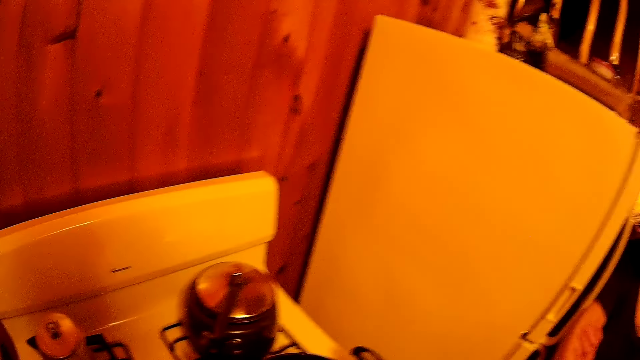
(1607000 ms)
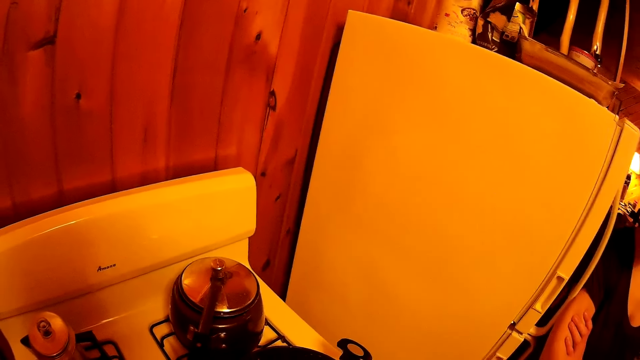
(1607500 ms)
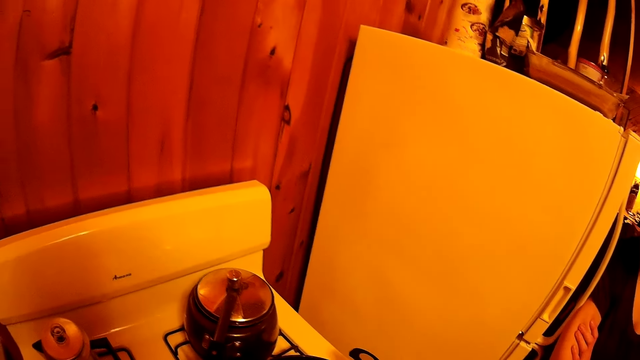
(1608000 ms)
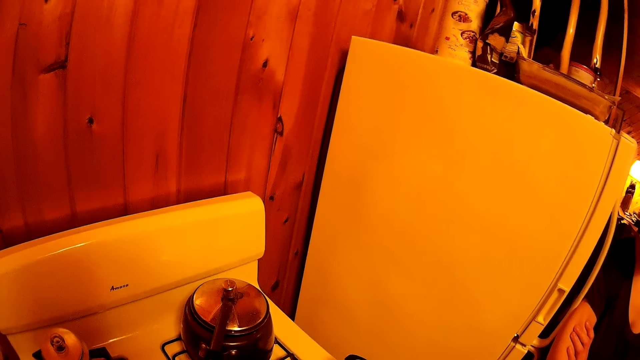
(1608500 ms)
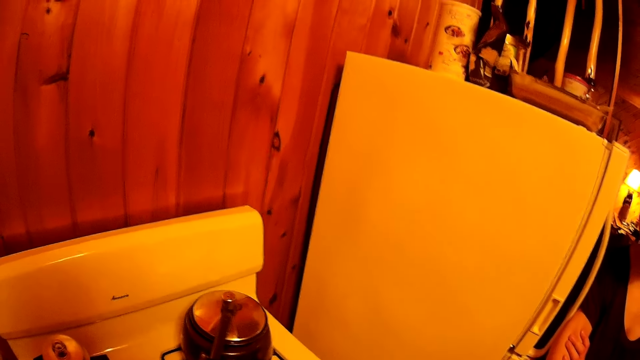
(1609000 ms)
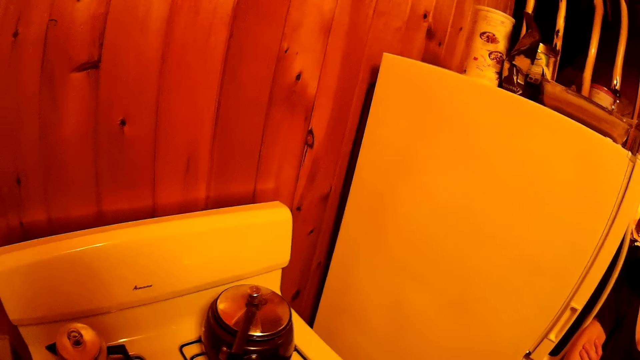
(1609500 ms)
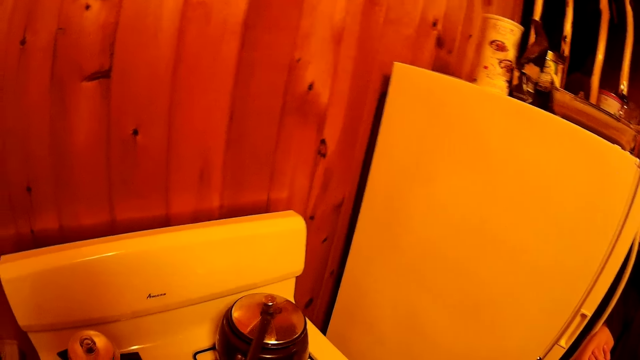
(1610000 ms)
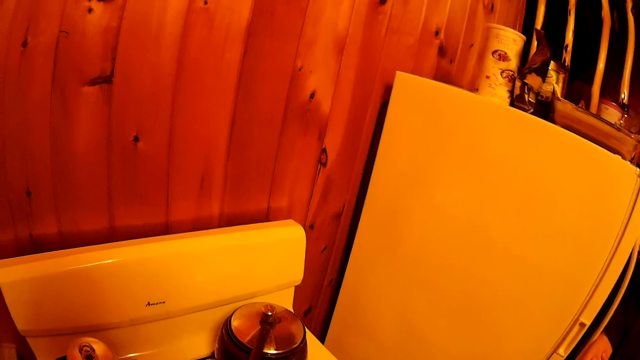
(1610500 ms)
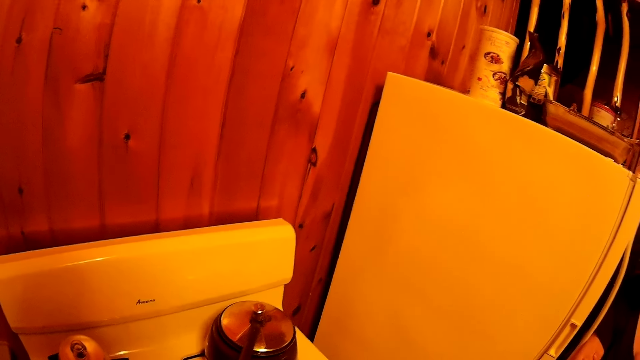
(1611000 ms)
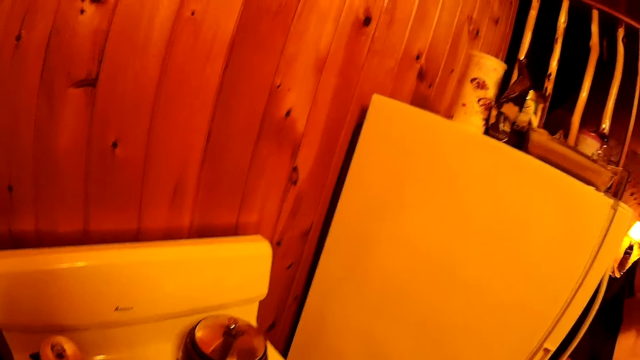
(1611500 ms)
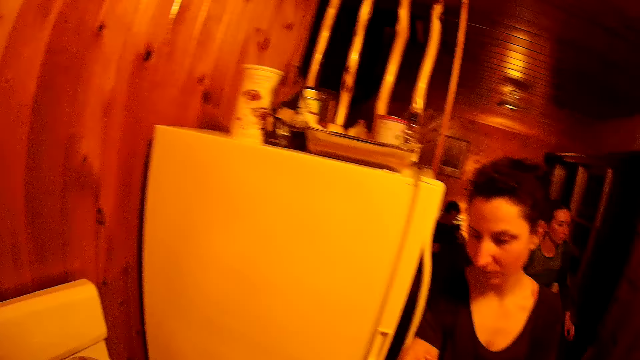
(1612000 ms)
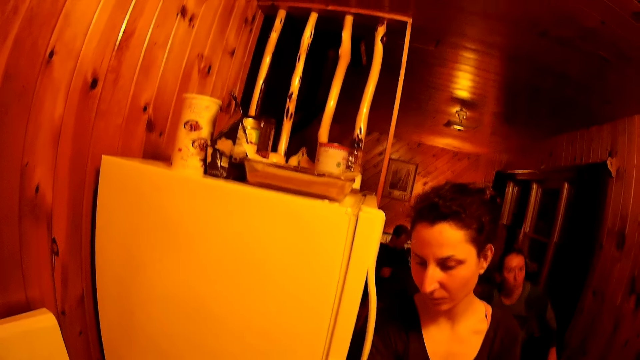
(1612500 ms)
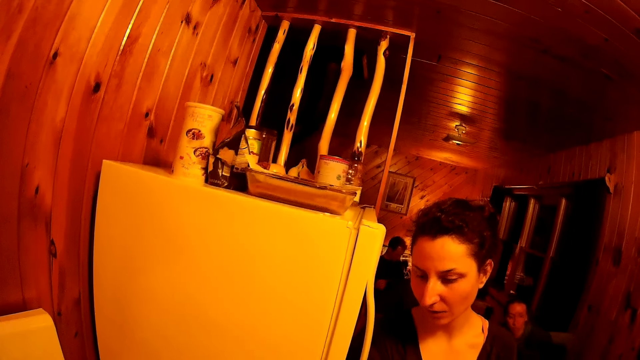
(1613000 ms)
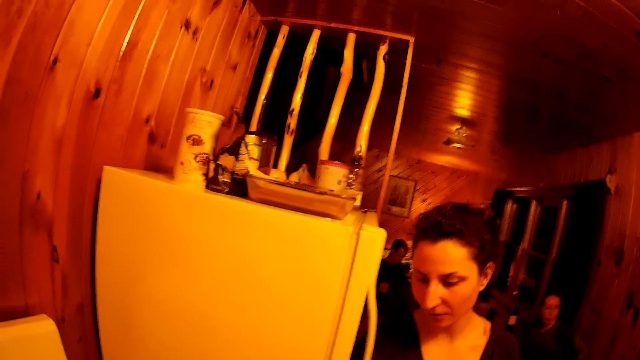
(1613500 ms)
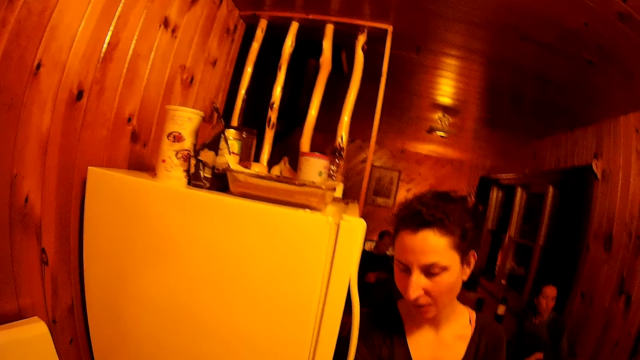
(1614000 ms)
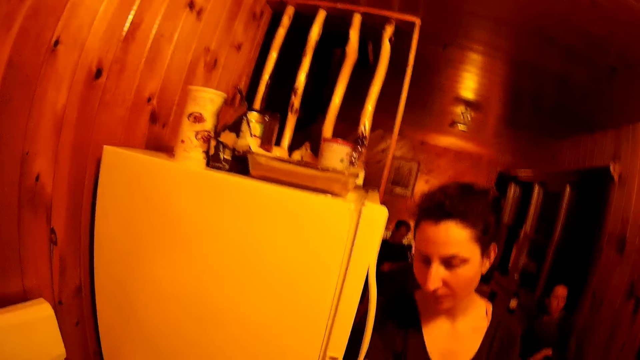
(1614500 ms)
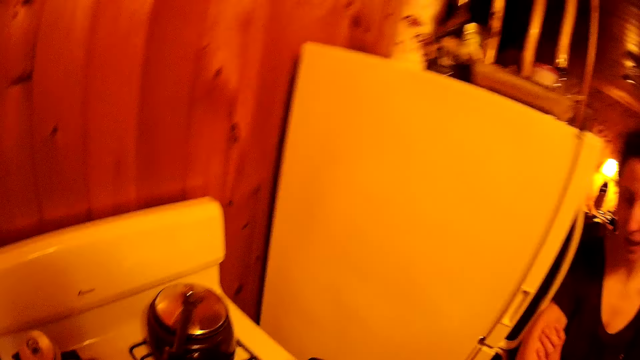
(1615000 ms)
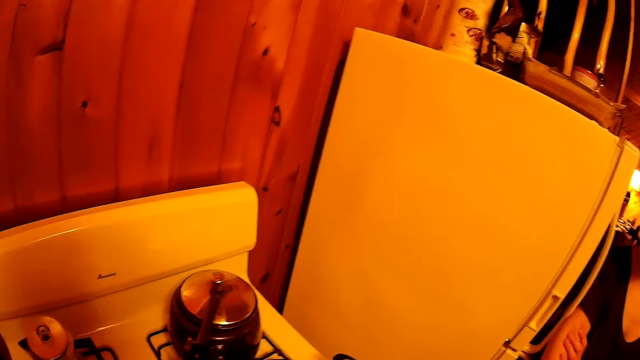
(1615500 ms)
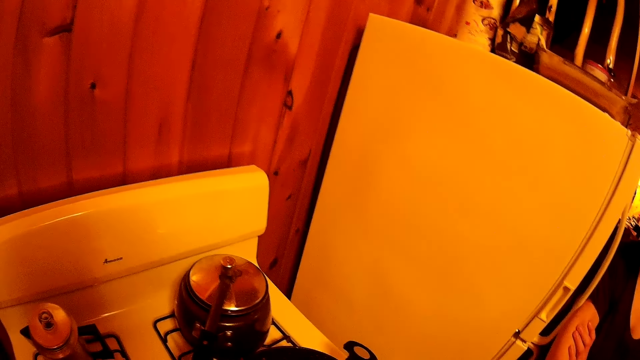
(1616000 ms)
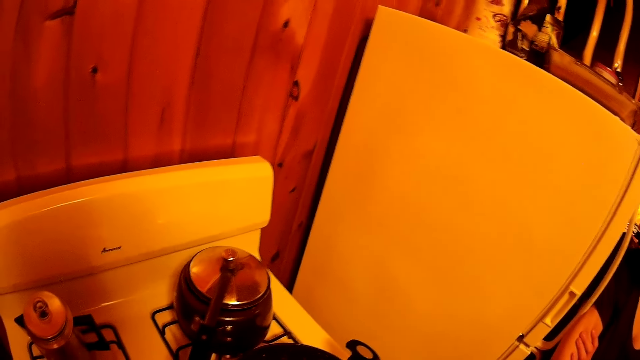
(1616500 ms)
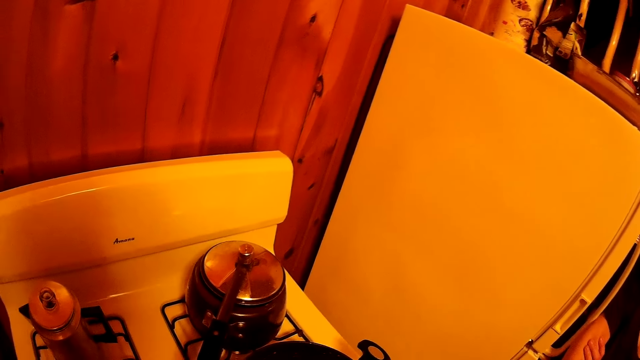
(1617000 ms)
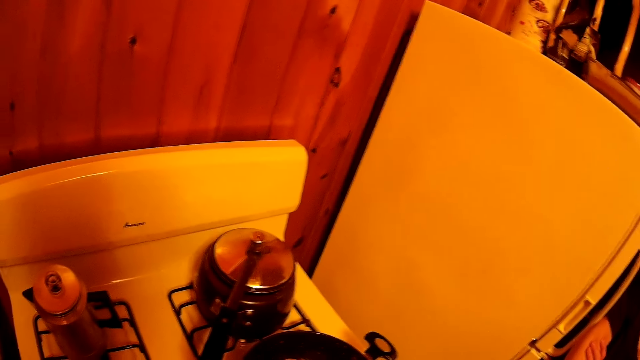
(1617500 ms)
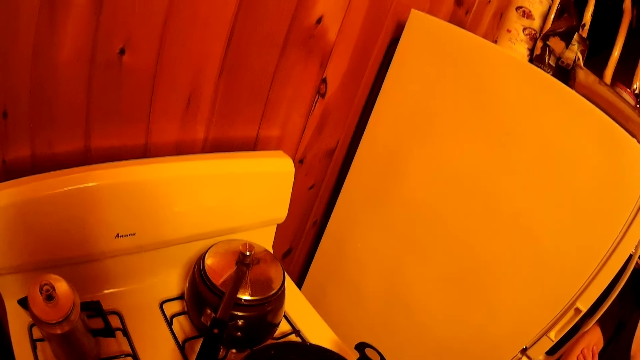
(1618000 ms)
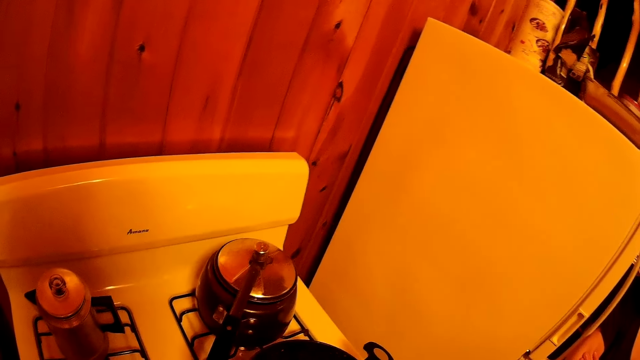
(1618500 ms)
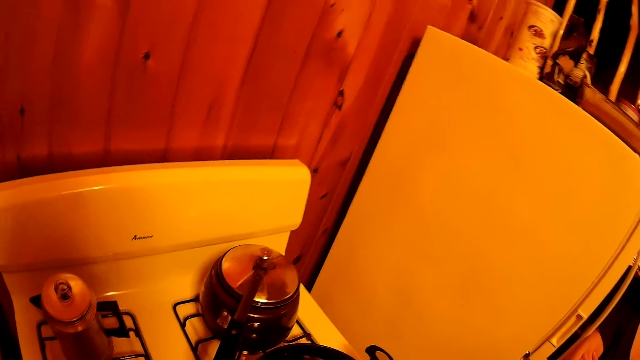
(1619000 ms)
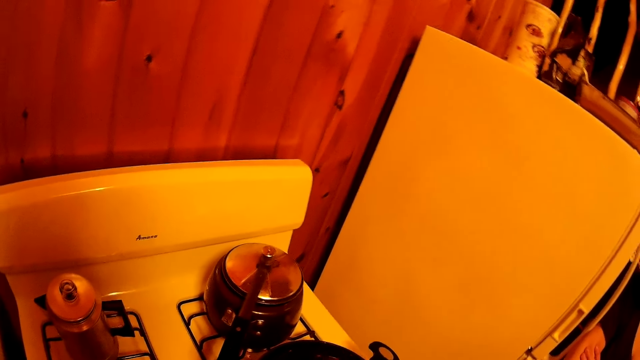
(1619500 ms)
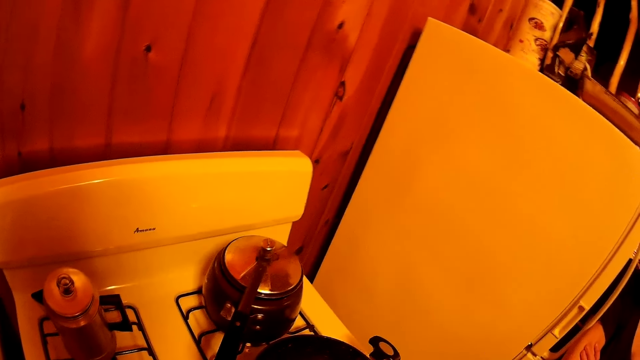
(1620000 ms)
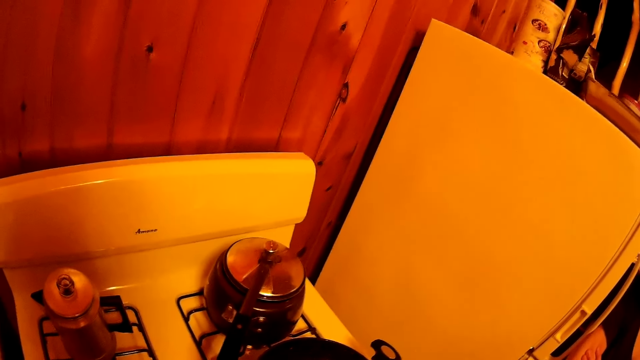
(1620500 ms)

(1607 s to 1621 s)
The camera wearer looks at a woman. They turn around the room. They stir the stew.

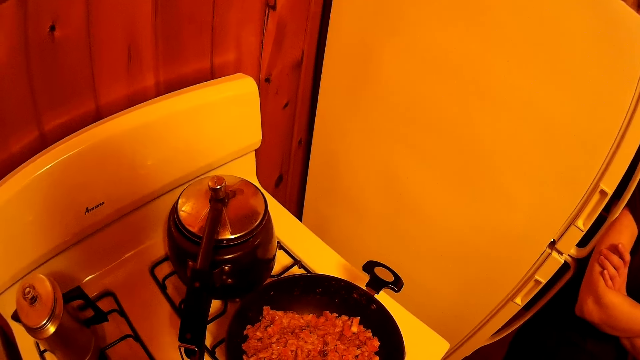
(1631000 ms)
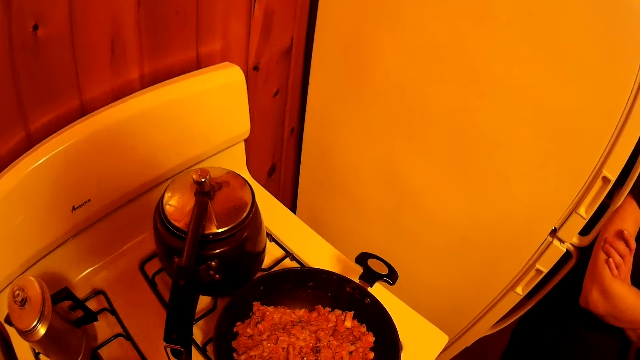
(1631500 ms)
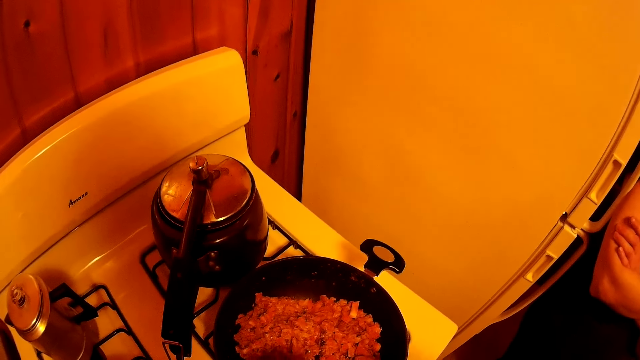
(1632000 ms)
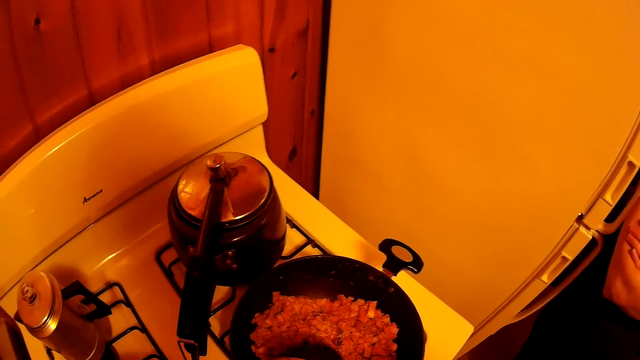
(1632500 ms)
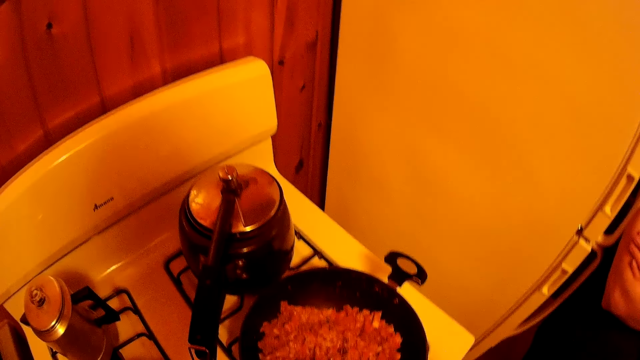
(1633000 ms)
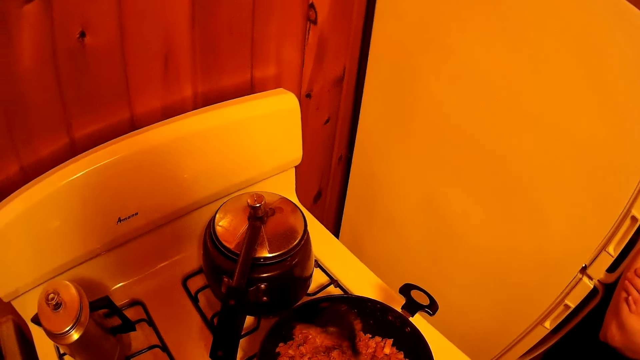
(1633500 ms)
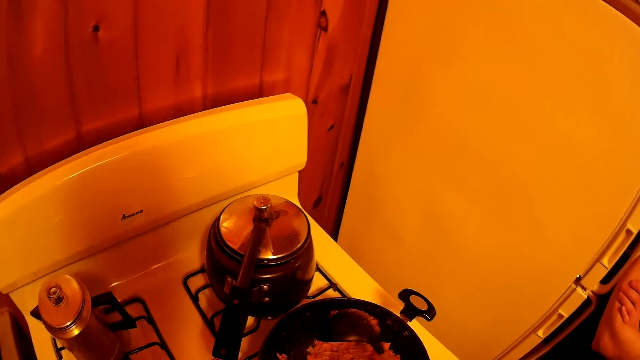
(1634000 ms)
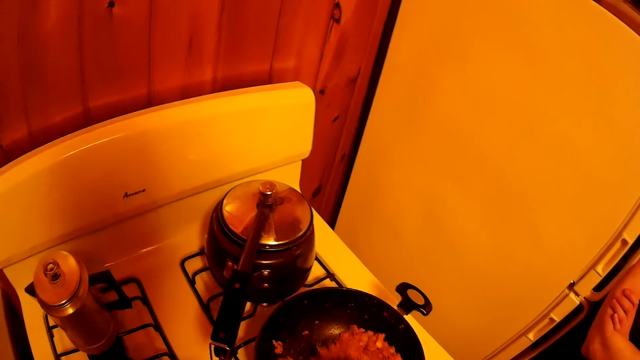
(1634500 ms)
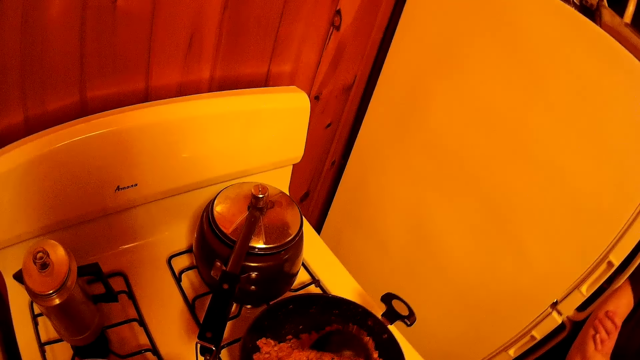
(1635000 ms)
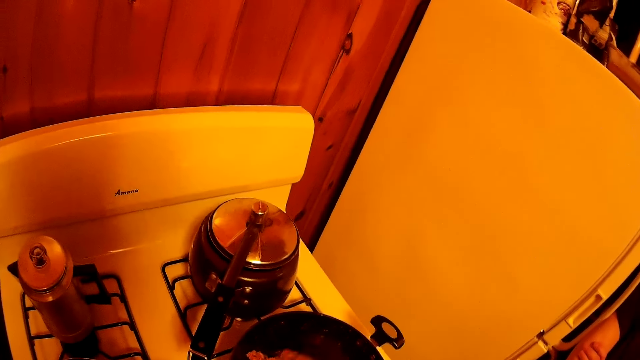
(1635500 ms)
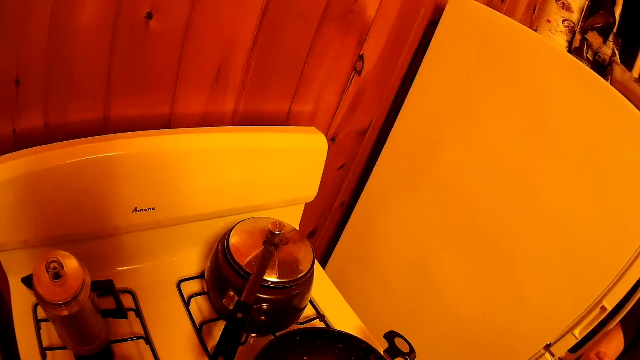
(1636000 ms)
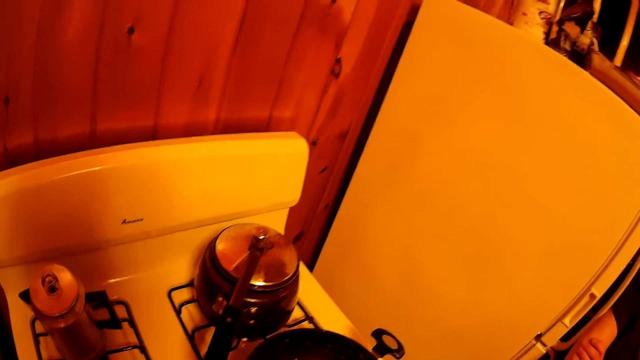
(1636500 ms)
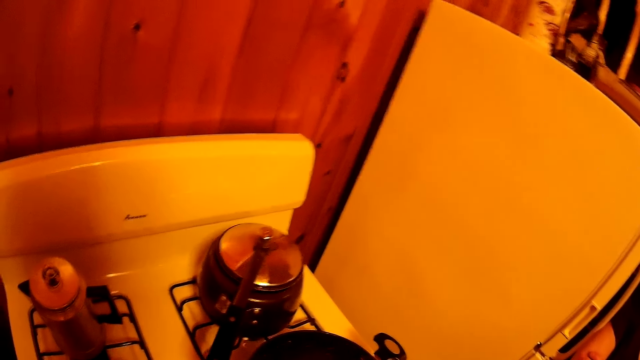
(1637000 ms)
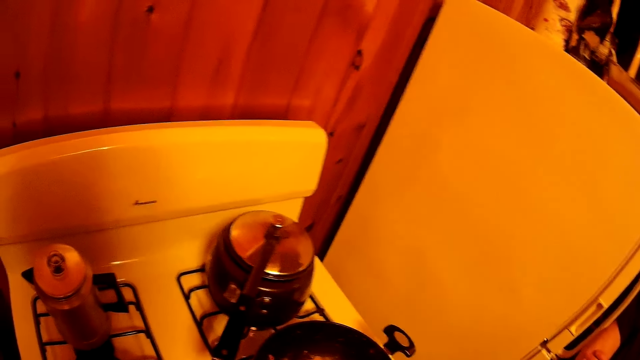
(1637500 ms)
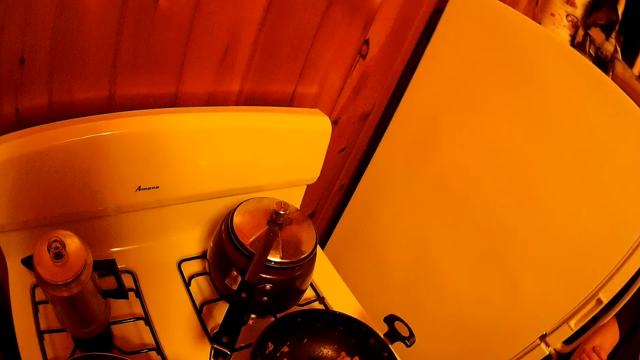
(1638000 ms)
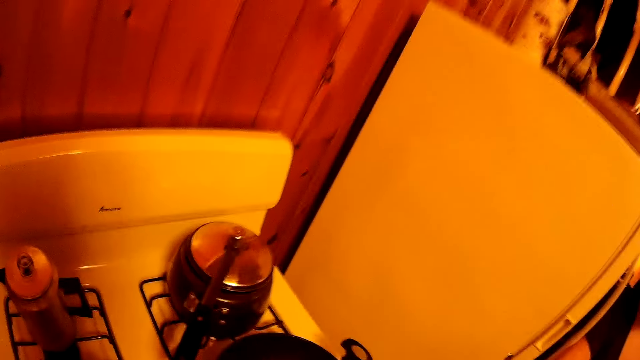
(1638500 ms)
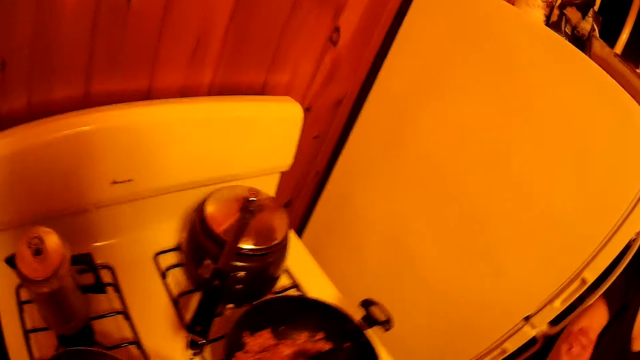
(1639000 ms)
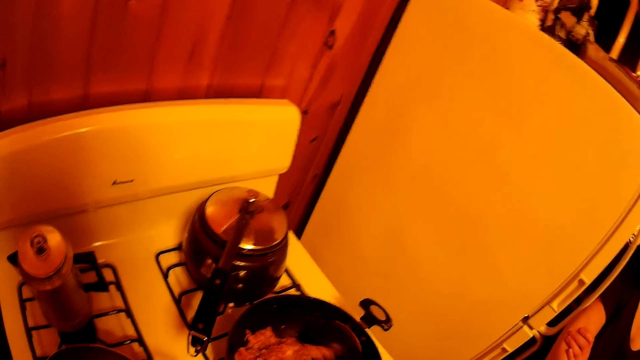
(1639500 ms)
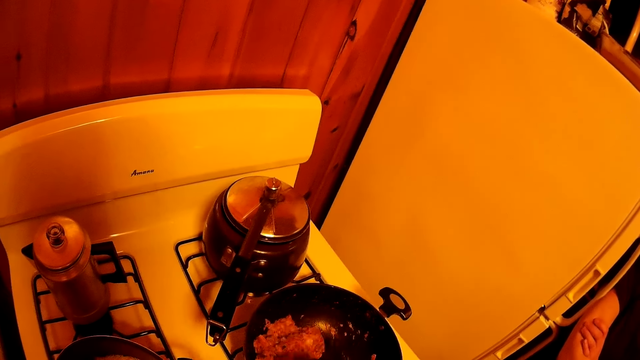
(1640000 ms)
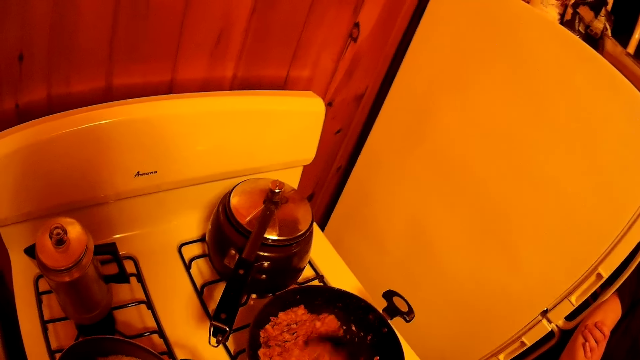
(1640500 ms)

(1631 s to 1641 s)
The camera wearer cooks food on a frying pan.
